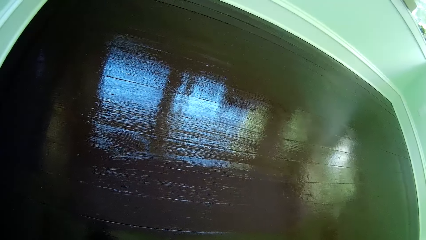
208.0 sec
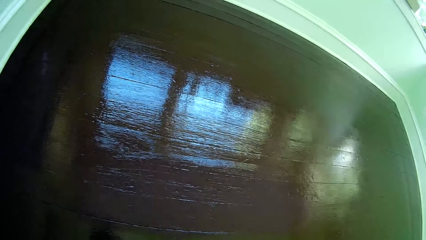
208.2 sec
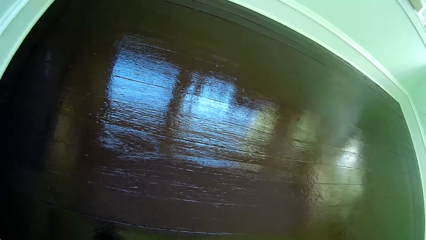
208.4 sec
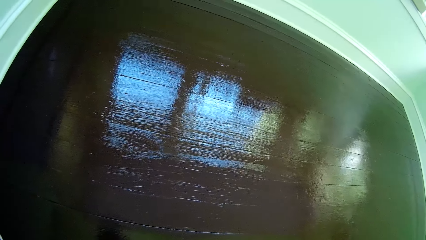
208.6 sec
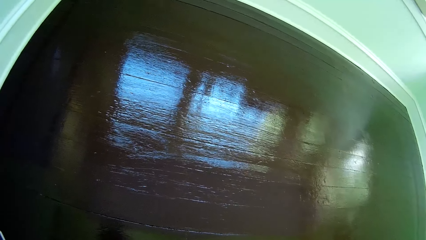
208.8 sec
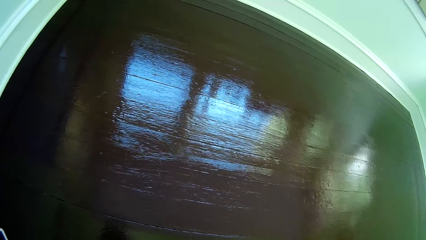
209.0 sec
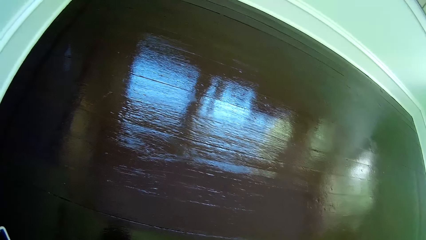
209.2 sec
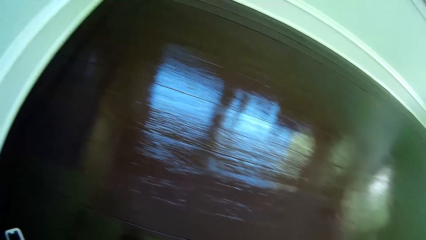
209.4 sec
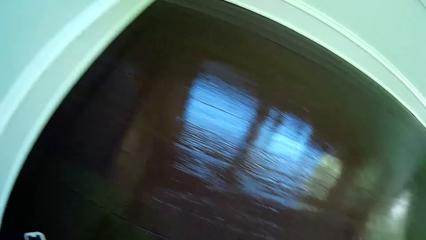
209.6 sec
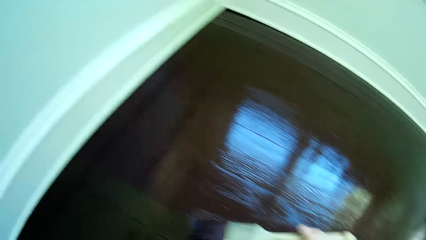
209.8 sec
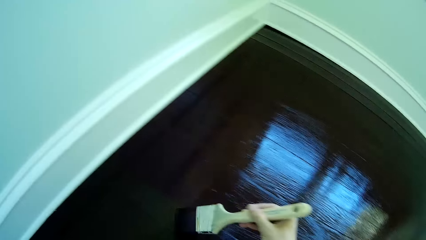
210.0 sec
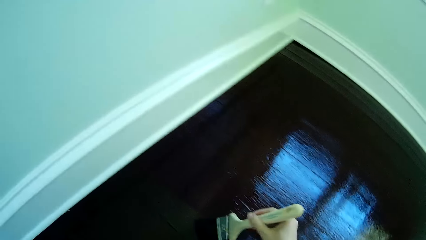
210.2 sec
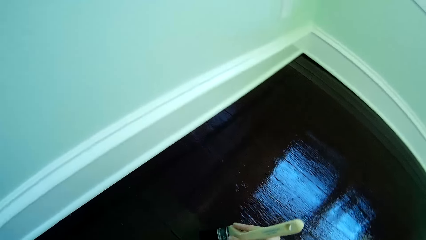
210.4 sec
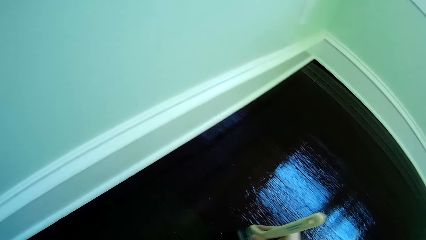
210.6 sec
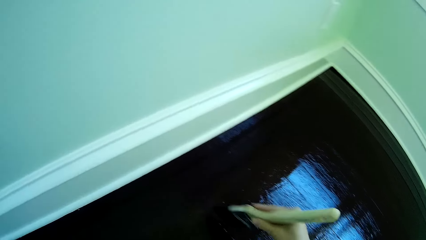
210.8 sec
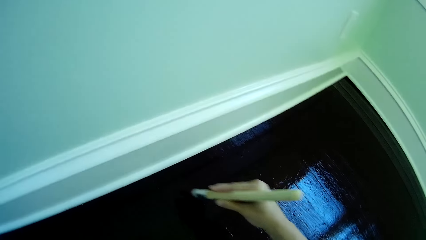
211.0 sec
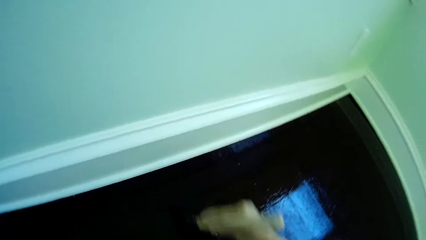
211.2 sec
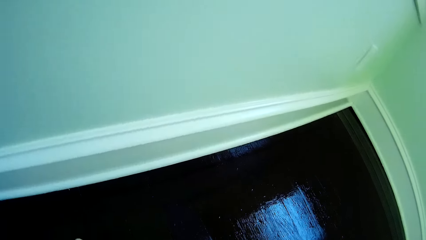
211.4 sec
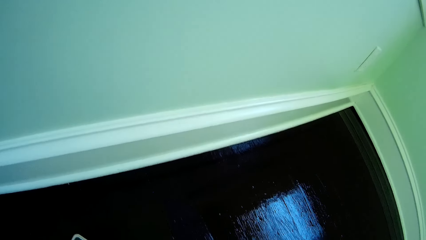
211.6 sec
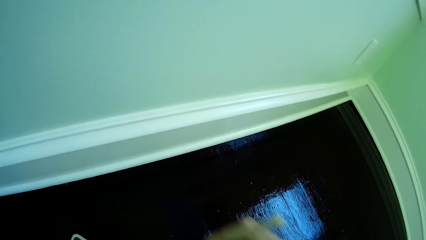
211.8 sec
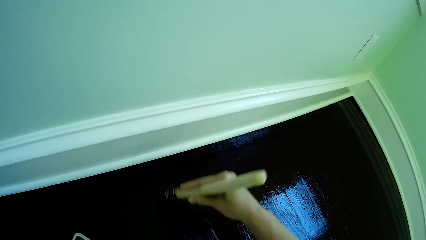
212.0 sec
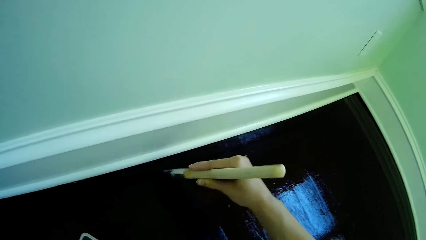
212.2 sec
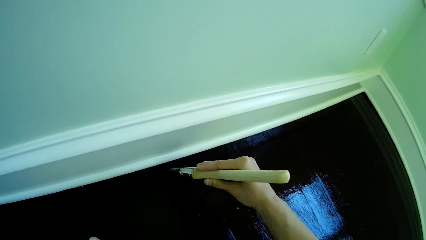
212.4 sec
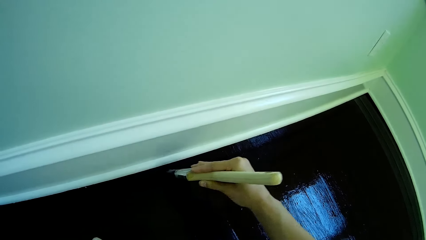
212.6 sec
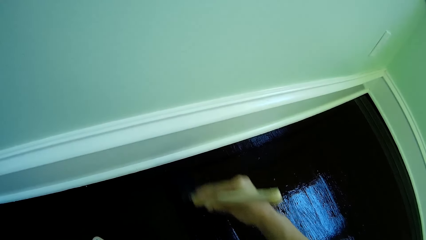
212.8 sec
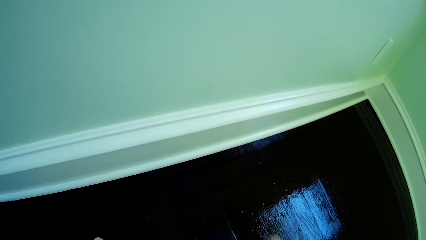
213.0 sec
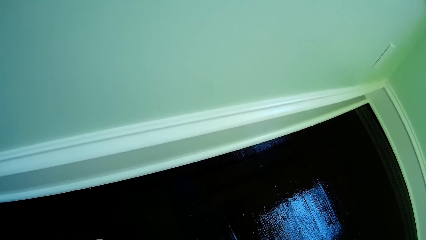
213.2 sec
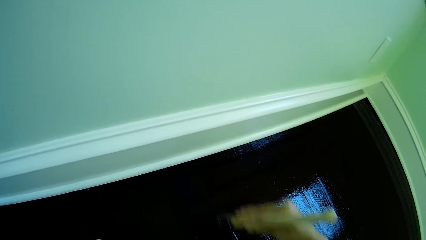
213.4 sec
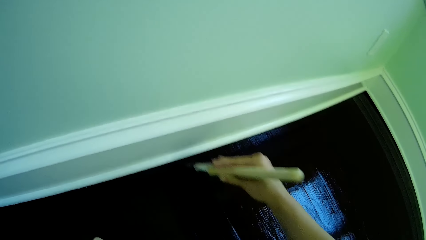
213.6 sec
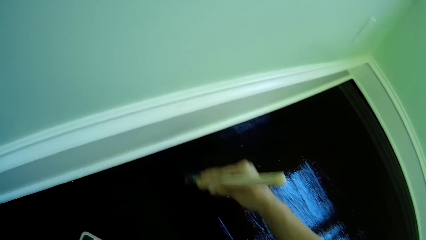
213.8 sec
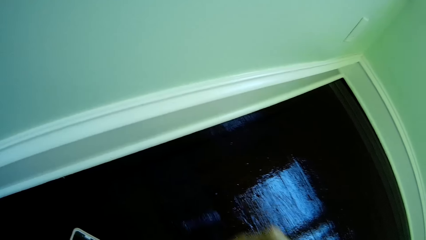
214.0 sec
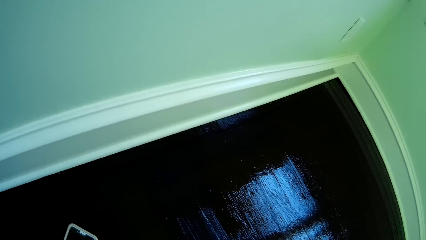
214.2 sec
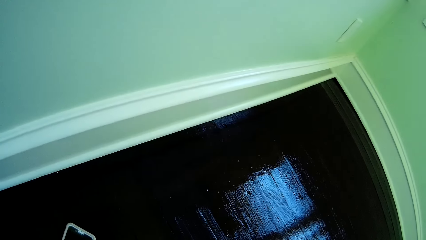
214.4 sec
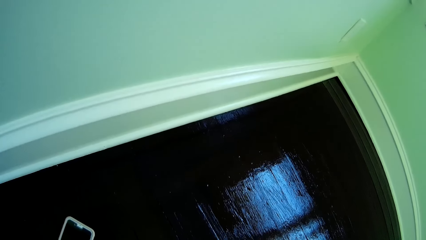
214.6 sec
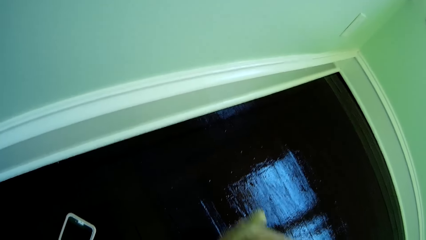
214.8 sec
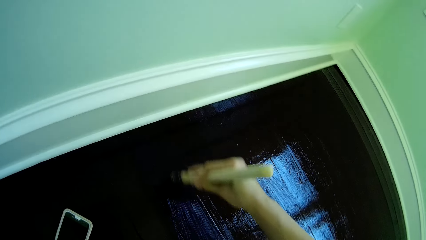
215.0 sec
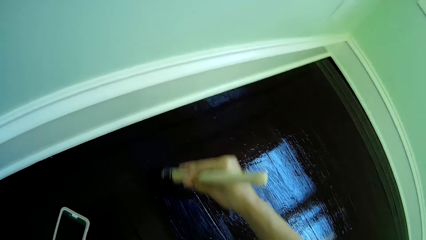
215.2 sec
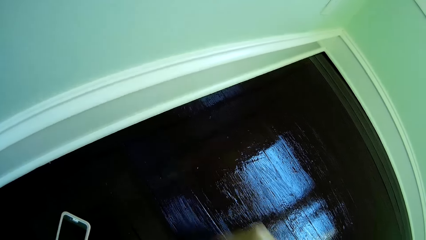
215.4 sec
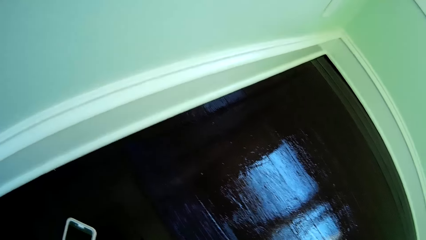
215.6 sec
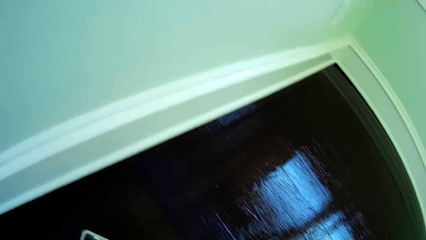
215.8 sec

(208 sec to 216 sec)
The camera wearer paints the floor with the paint brush in her right hand.

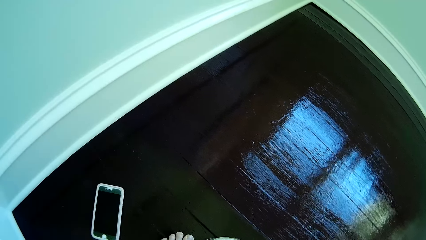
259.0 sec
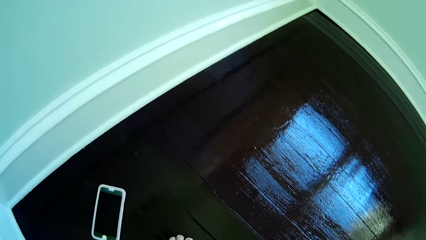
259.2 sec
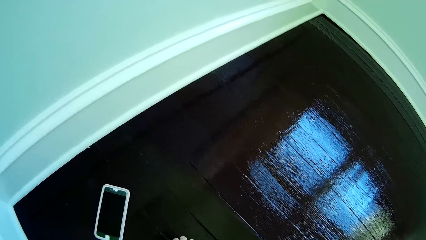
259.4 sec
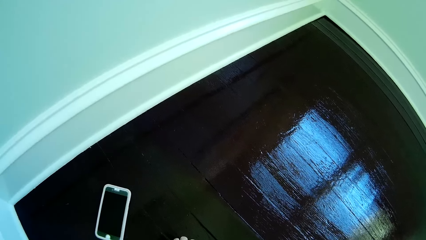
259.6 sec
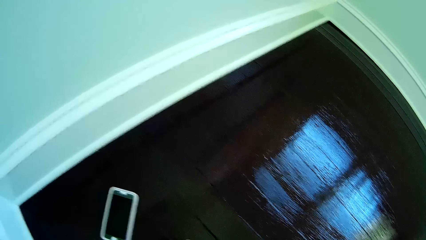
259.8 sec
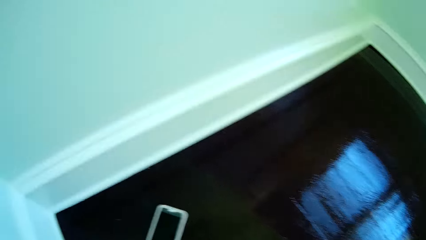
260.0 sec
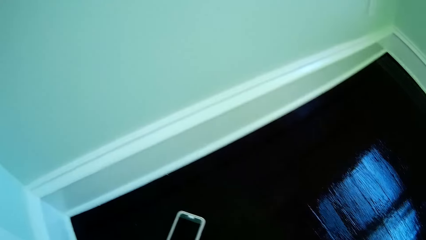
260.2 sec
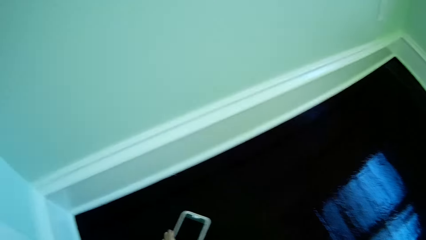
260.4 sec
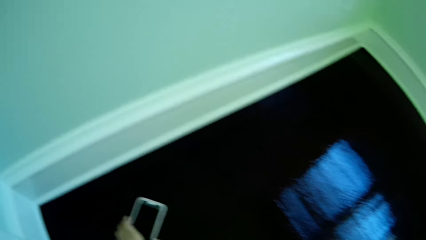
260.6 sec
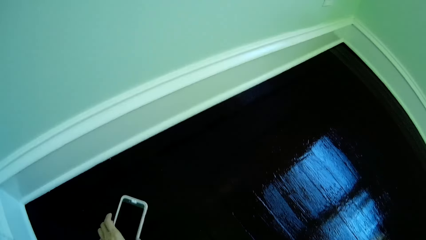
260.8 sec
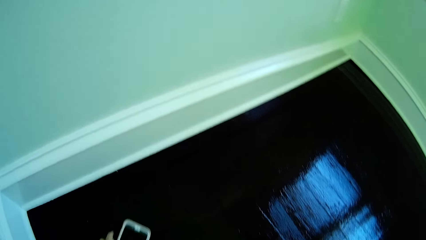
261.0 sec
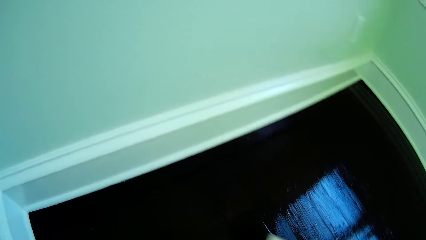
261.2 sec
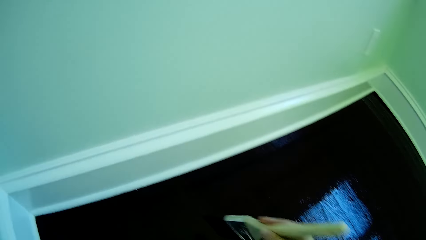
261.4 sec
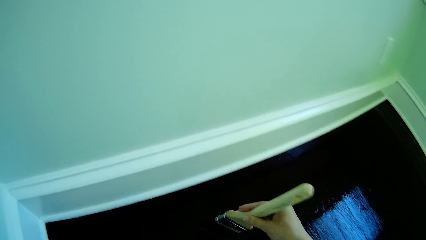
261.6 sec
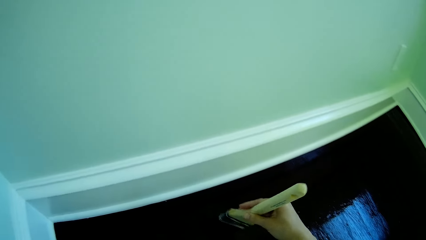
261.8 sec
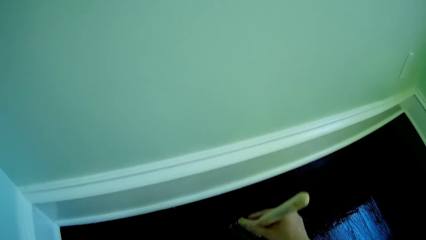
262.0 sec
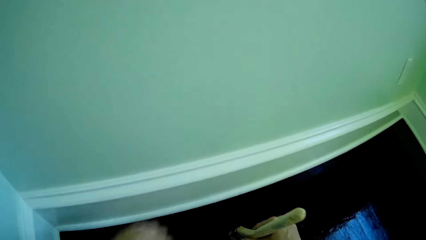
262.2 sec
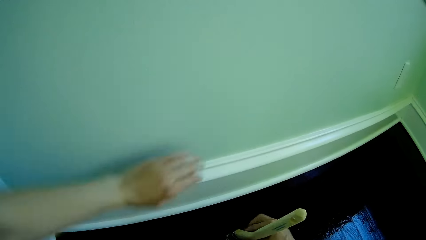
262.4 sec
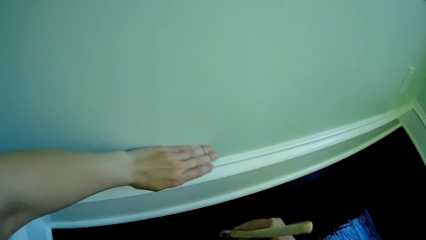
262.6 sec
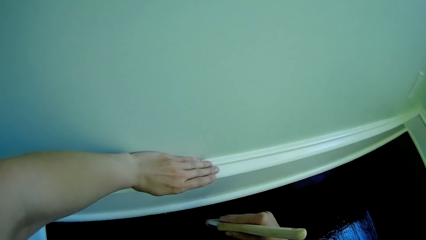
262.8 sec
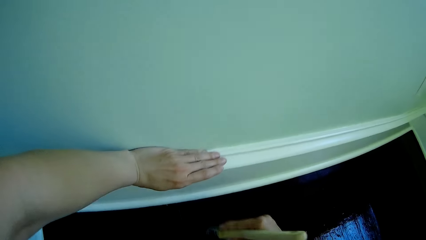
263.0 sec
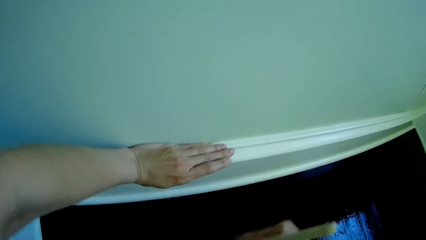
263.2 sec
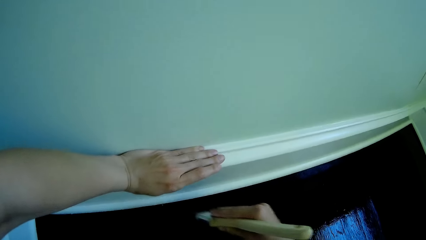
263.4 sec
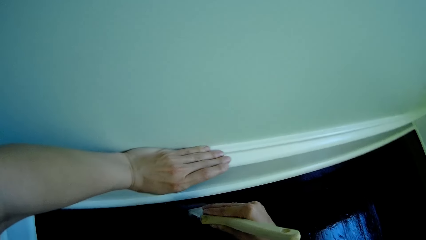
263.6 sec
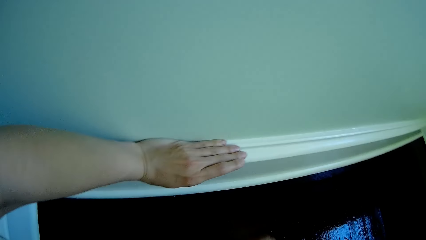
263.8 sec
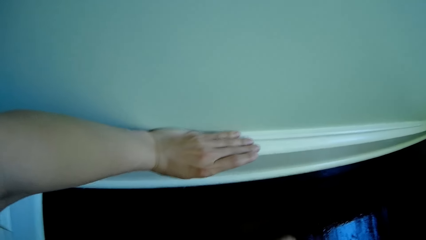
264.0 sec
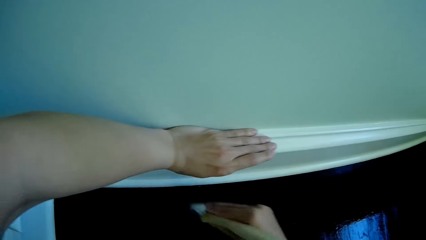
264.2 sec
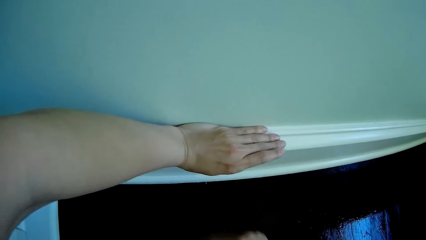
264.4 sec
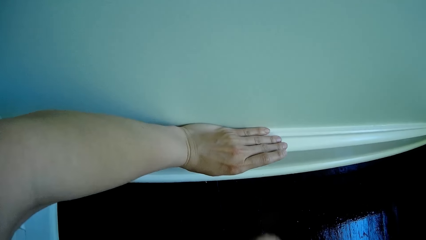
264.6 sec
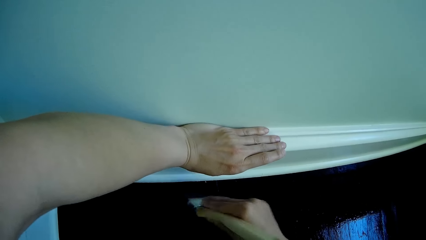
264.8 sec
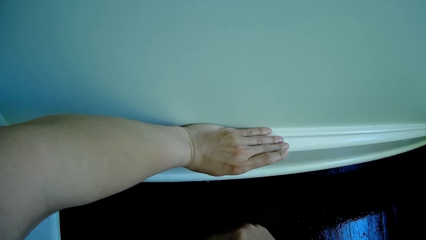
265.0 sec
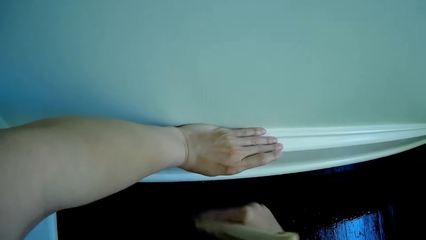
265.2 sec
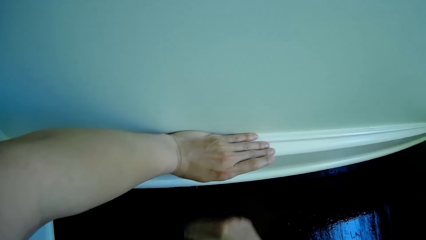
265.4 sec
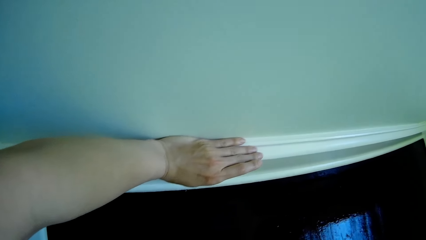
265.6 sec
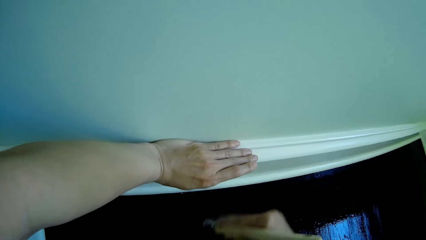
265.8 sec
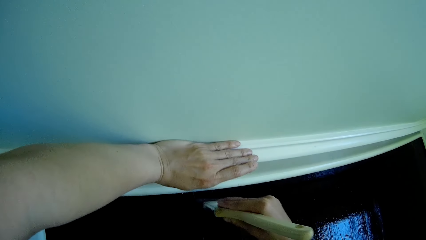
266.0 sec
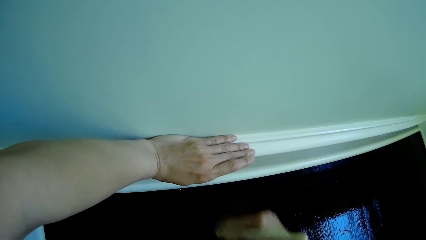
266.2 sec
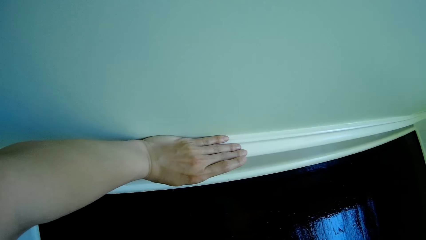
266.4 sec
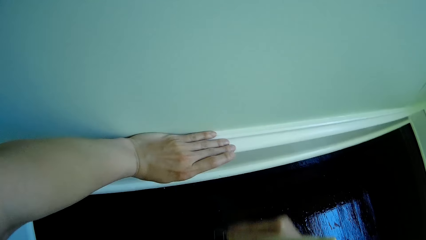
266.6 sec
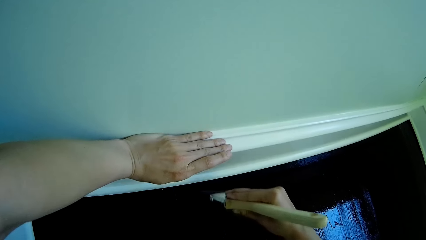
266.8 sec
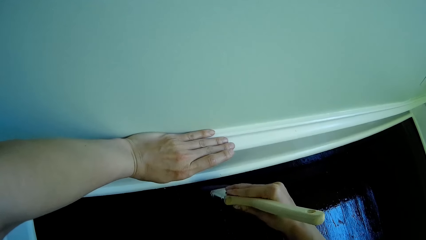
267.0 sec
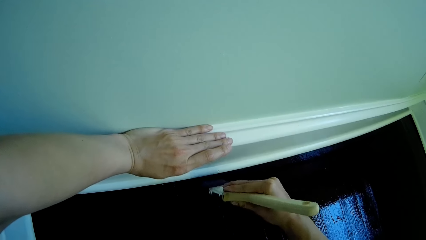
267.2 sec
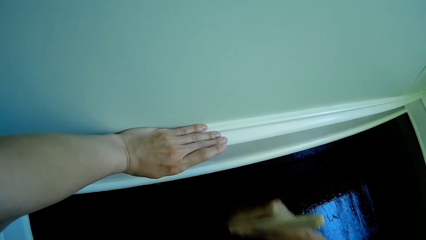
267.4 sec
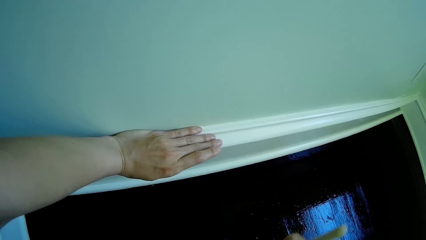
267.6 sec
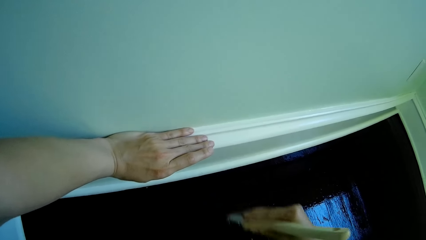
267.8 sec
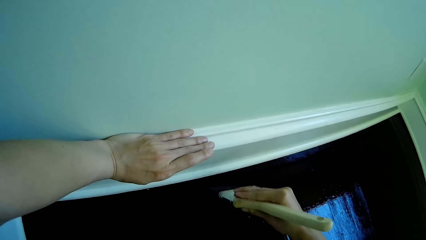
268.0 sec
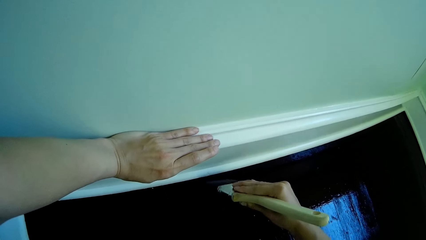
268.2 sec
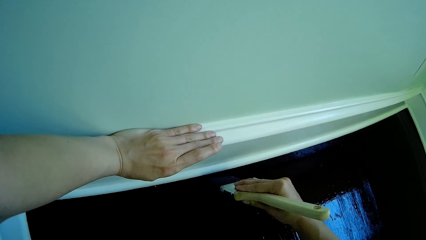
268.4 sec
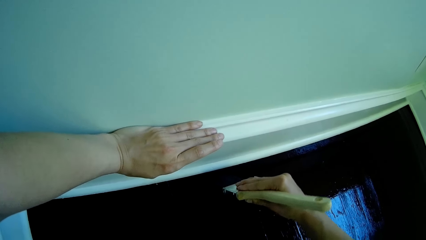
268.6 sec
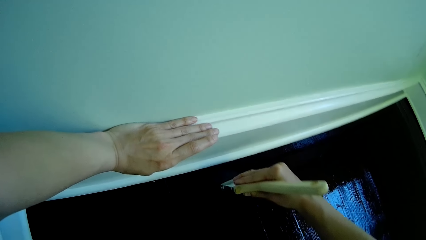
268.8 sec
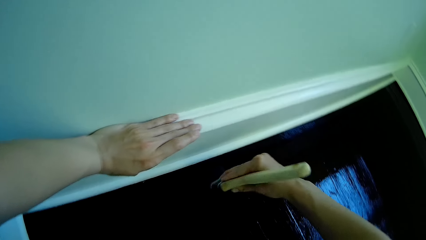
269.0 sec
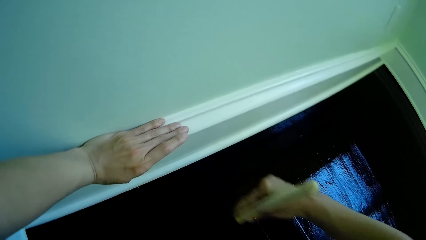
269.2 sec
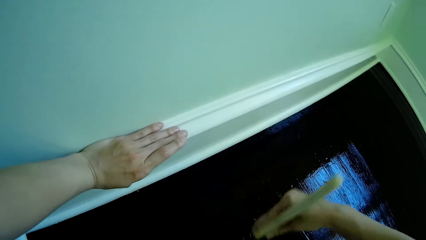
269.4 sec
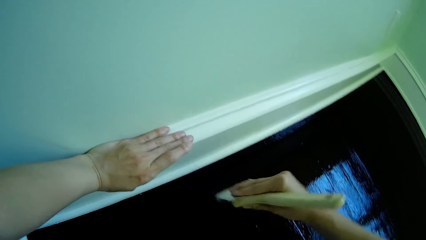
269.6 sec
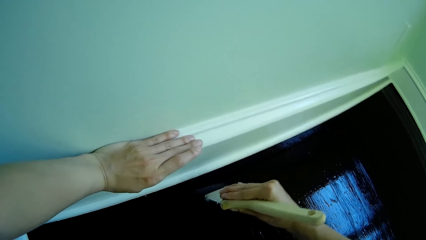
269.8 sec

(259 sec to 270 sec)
The camera wearer picks up a phone from the floor with her left hand. She moves the phone. She places her left hand on a wall. She paints the floor with the paint brush in her right hand.
